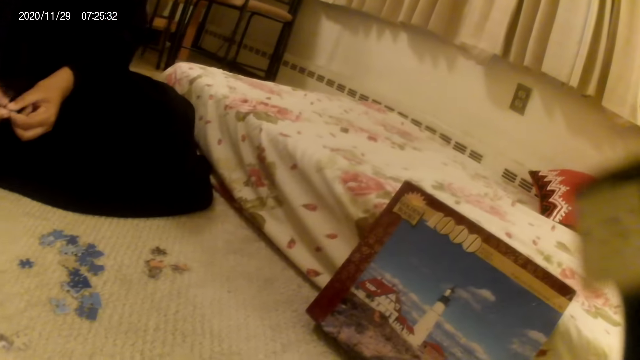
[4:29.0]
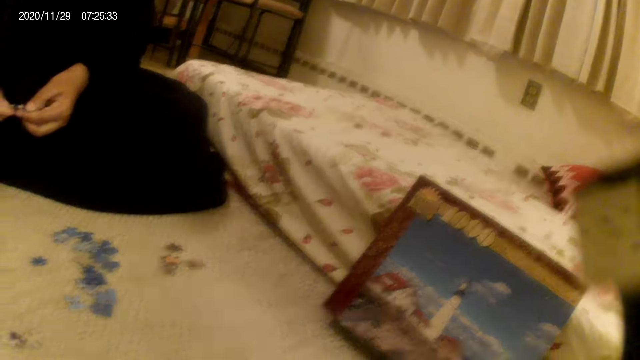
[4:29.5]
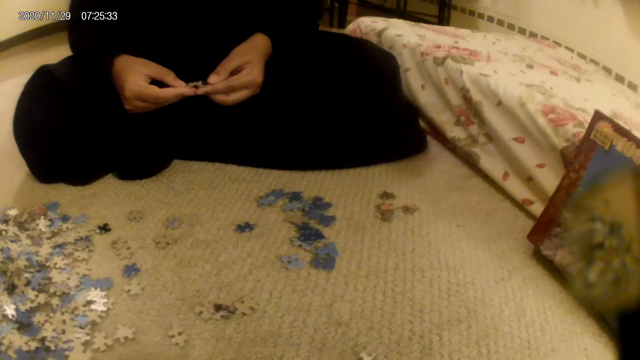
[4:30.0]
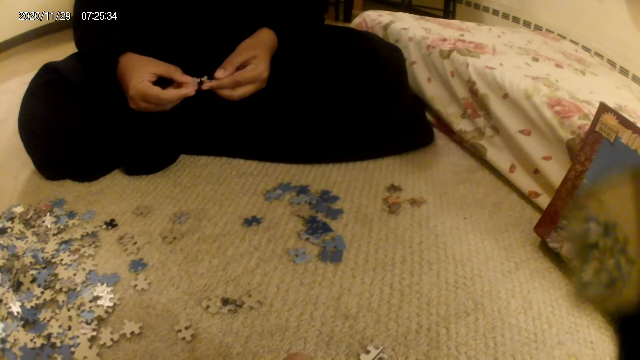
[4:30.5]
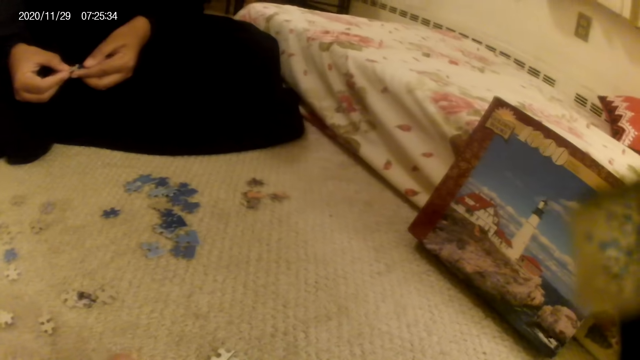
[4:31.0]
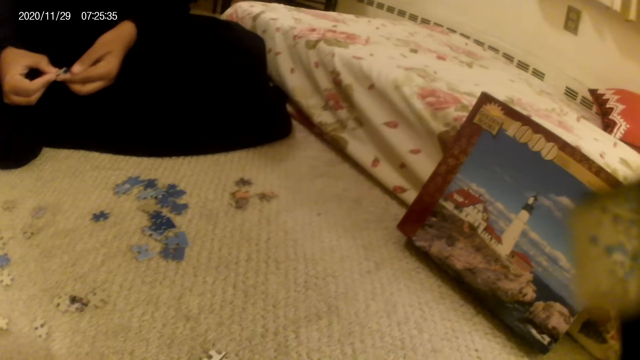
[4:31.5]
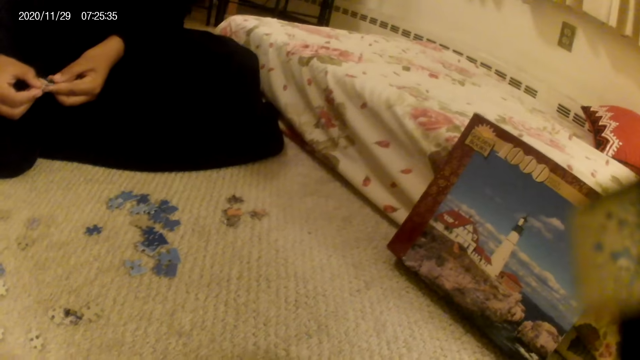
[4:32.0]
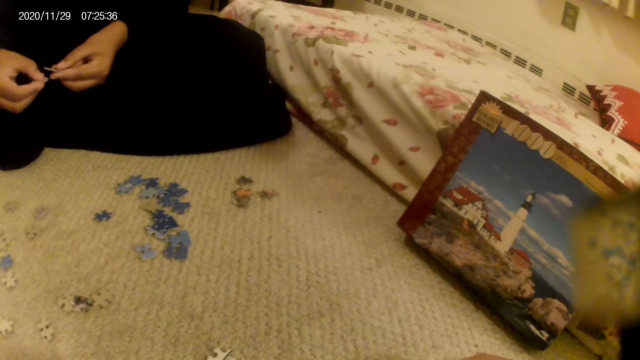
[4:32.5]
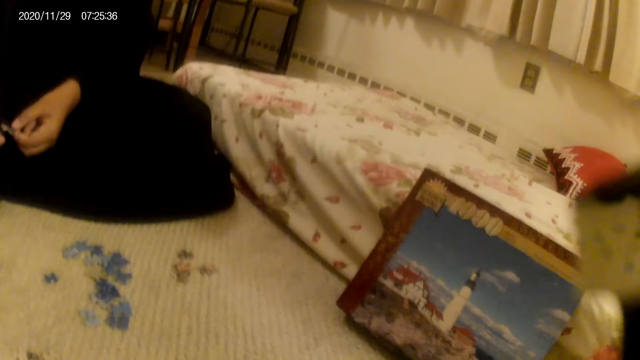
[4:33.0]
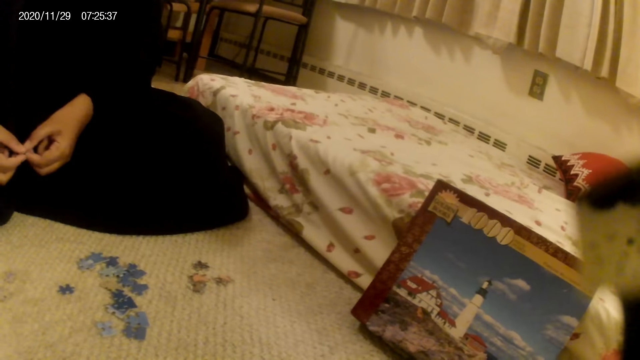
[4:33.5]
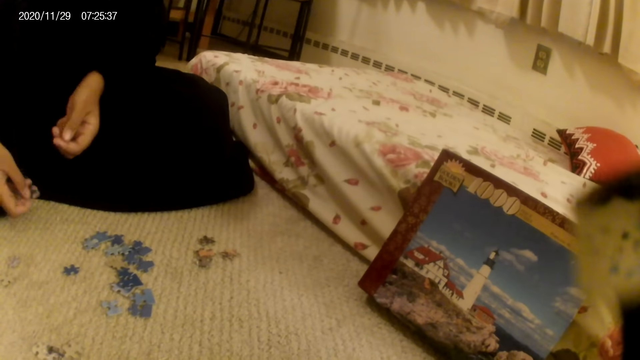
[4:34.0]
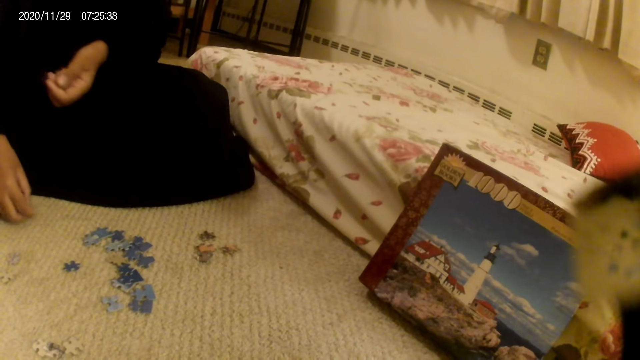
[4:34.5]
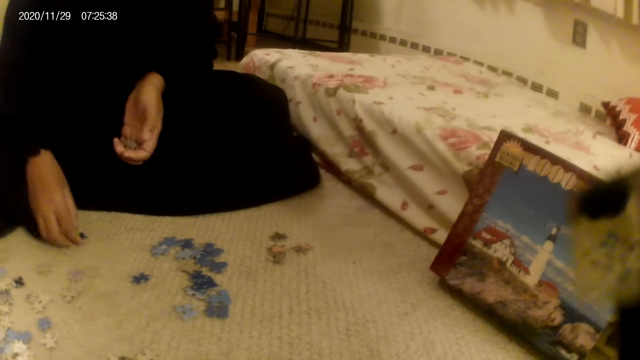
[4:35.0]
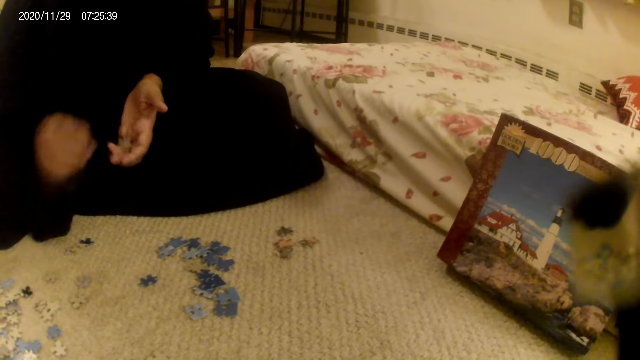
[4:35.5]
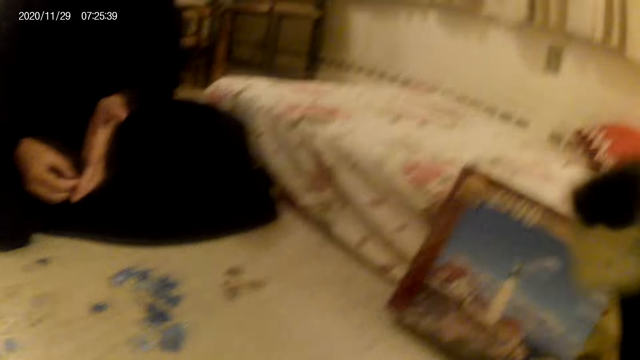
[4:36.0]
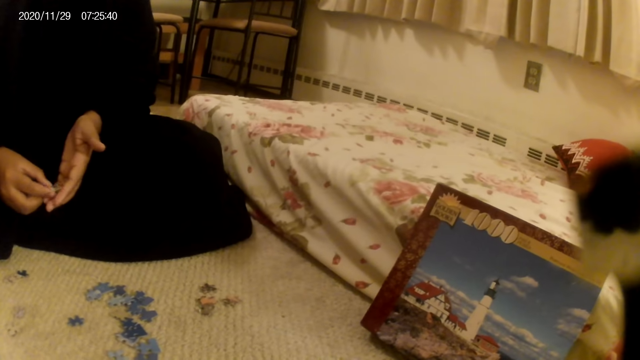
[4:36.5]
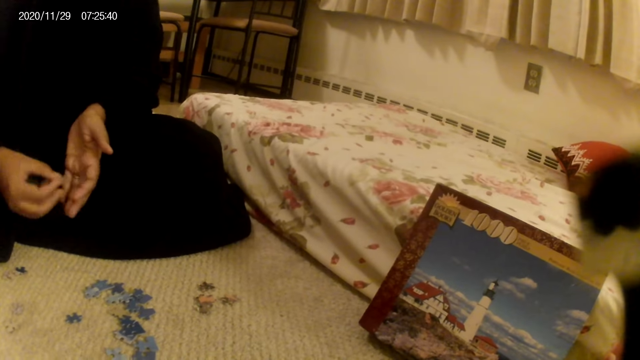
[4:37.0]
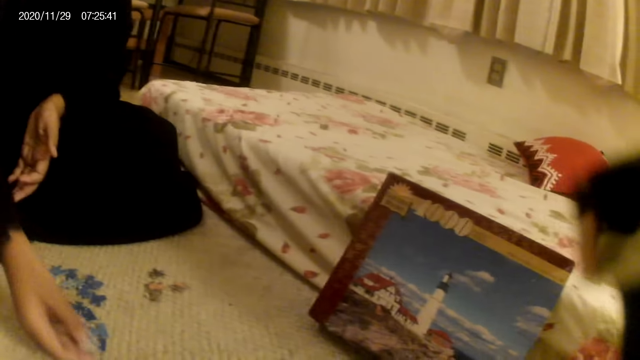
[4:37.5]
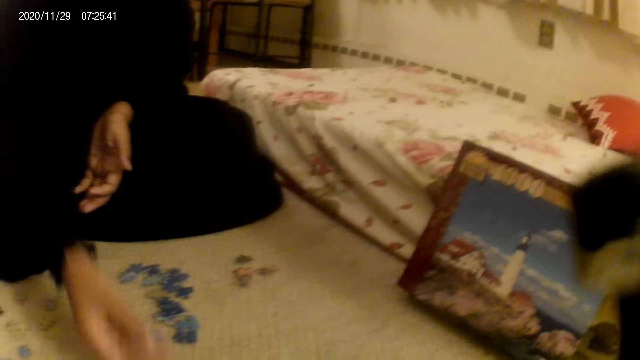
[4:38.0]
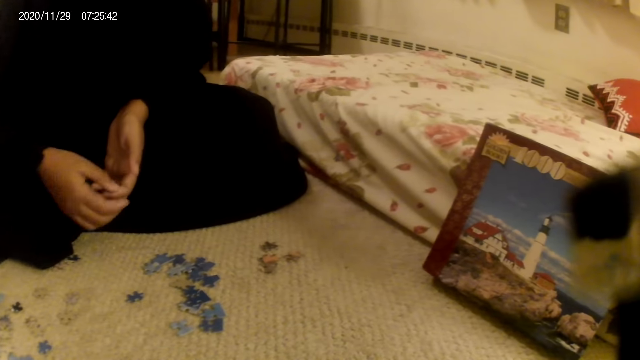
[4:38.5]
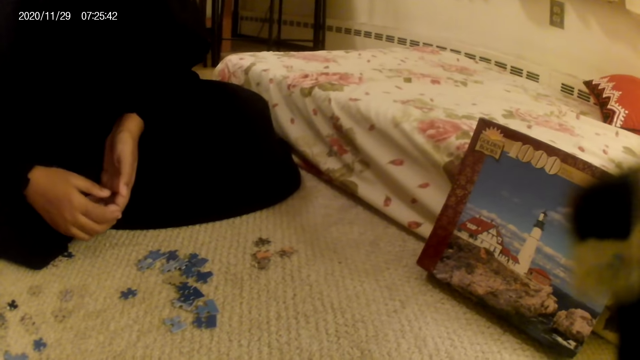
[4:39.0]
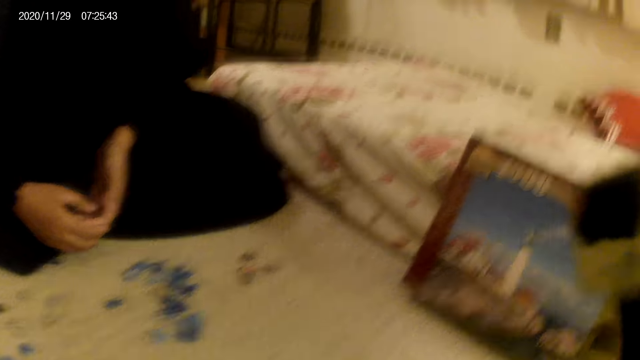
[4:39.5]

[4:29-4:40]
The woman picks up the card from the floor. The camera wearer looks around. The woman does something. The woman places the card on the floor.

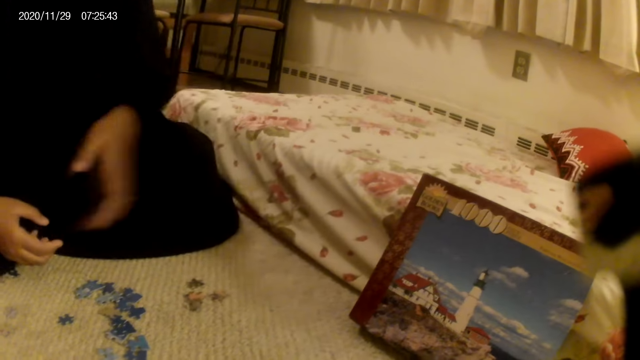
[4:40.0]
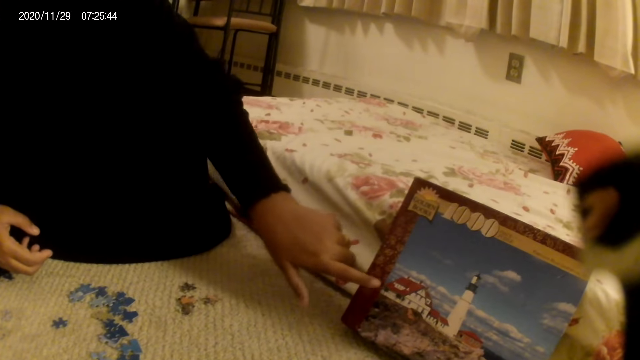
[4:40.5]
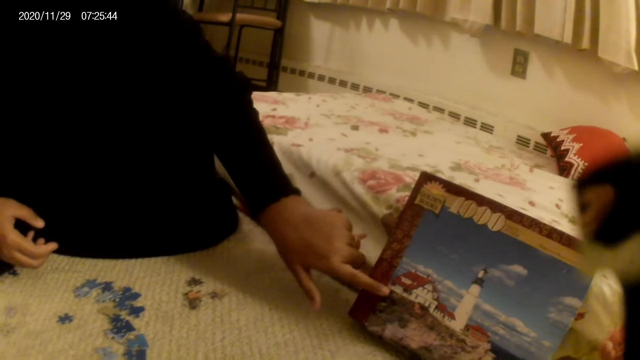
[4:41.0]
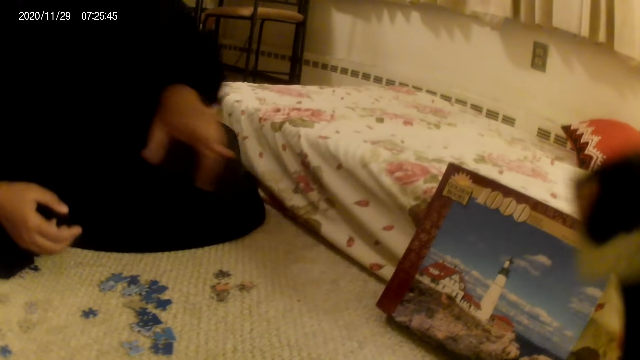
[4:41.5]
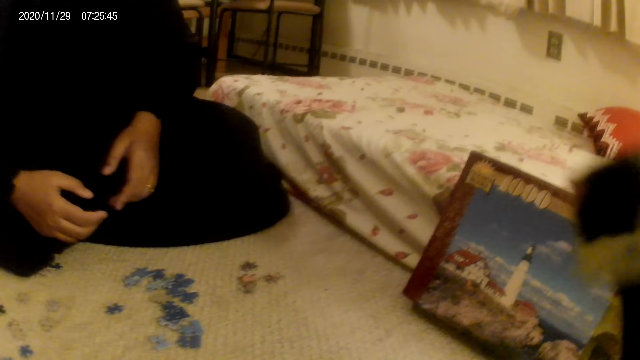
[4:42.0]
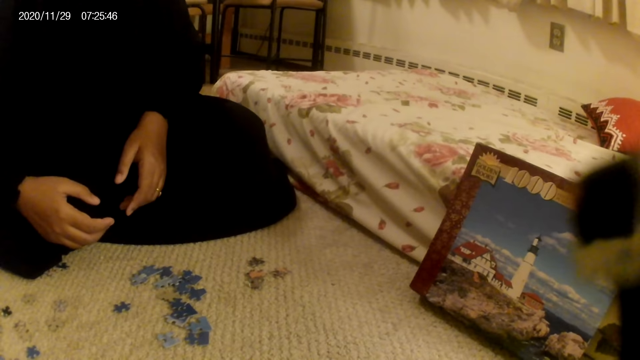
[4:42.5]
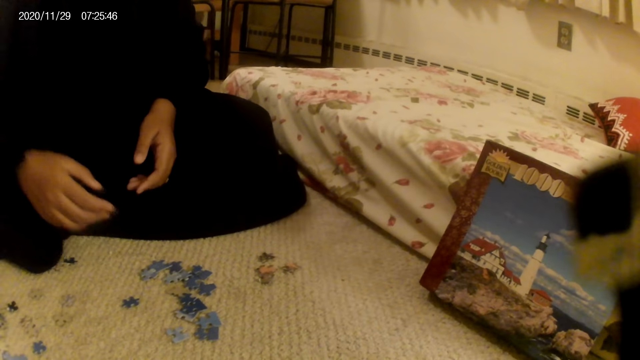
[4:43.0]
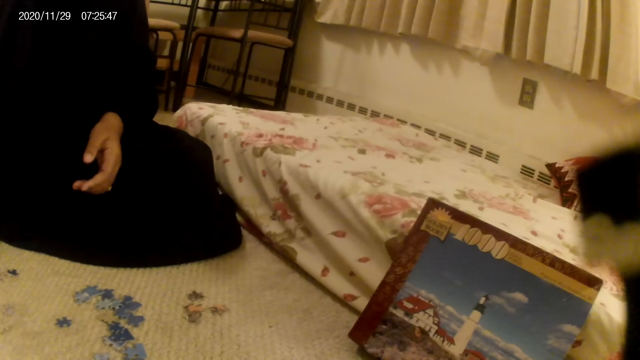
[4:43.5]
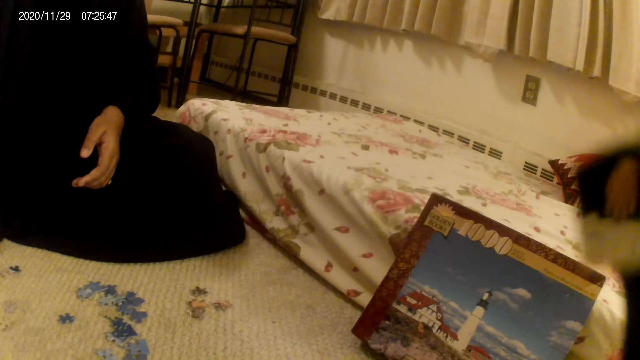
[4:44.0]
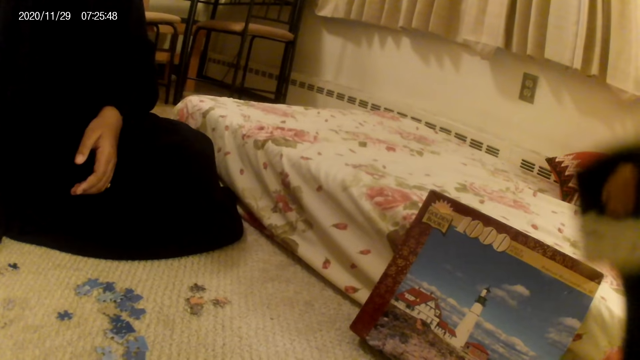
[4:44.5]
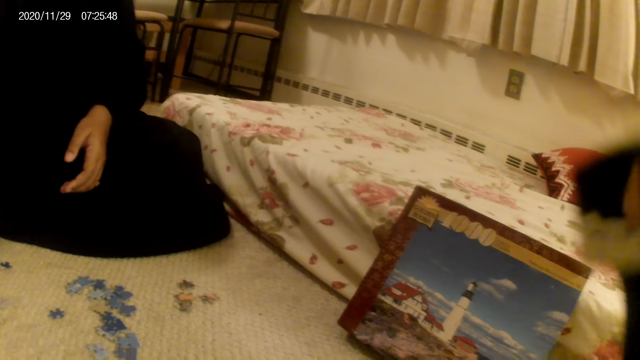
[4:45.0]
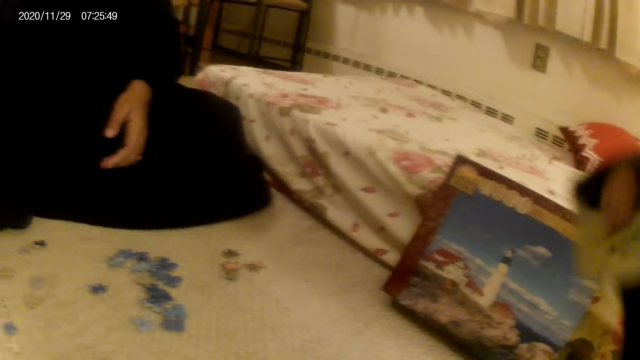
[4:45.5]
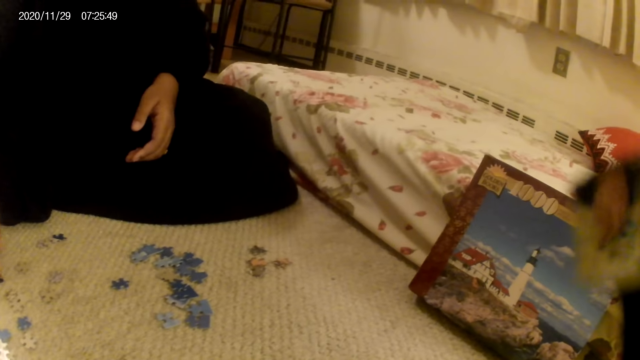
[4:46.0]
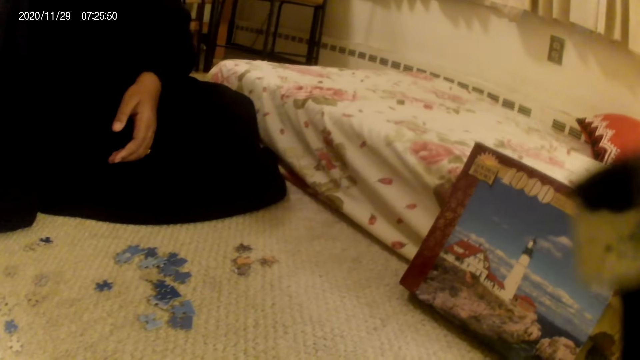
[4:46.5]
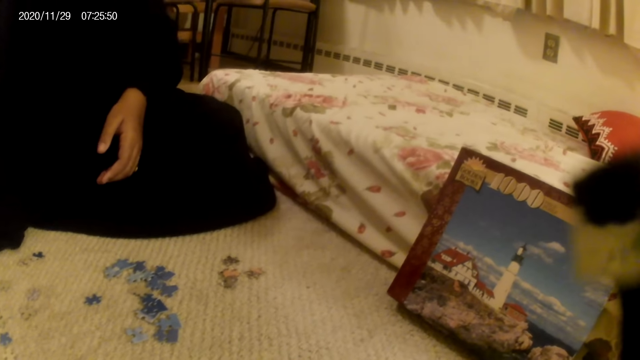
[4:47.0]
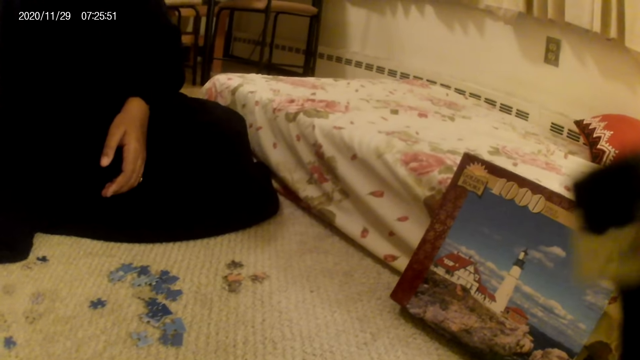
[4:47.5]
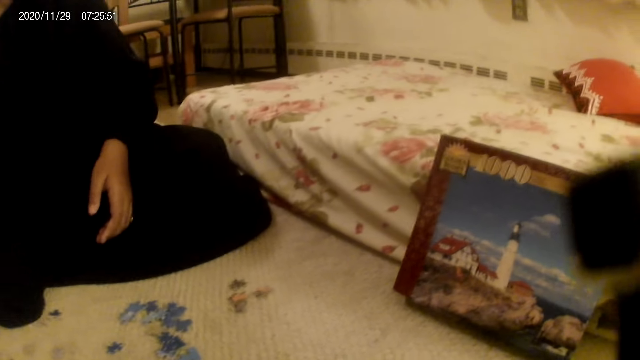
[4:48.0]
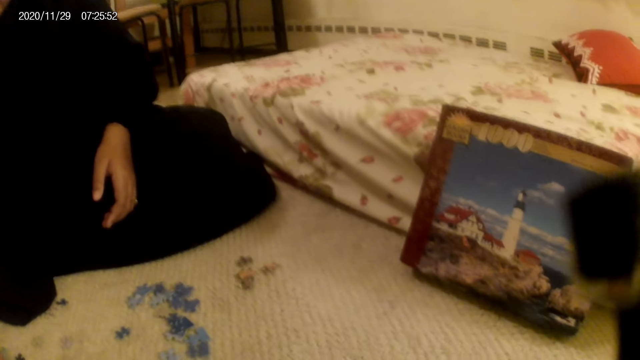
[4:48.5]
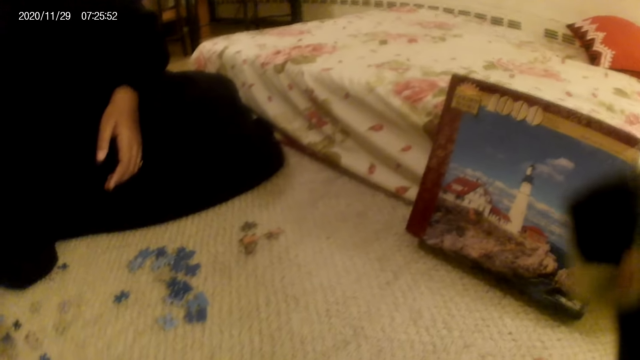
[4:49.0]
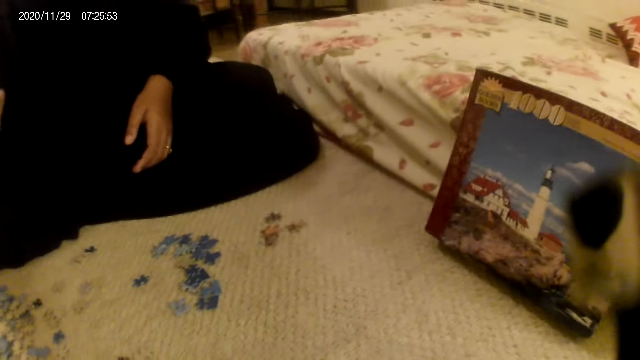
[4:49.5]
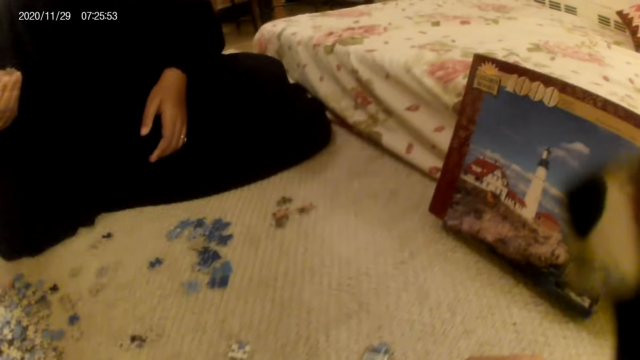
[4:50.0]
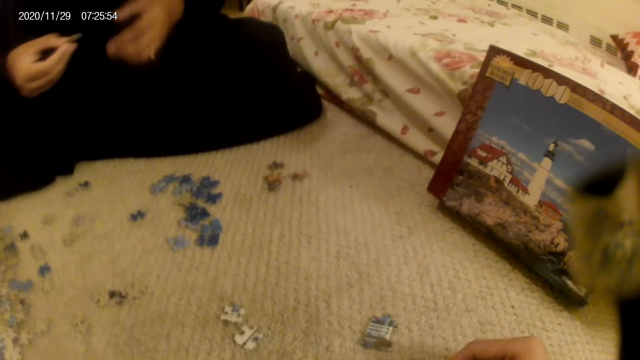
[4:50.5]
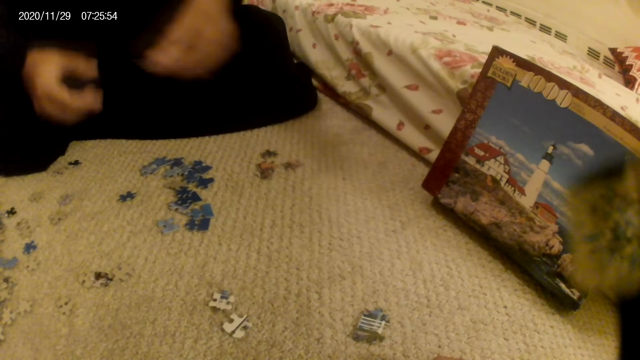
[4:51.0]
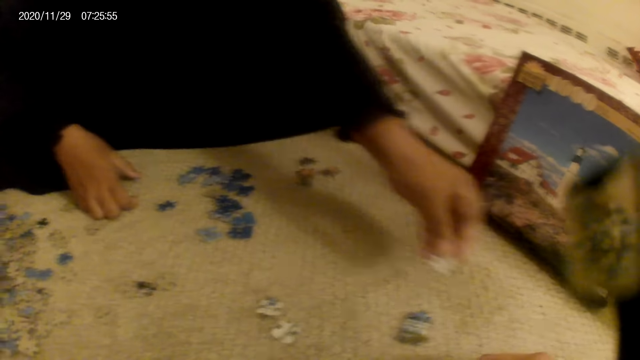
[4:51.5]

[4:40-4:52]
The woman points at something. The woman touches the box. The camera wearer does something. The woman does something. The camera wearer does something. The woman does something.
